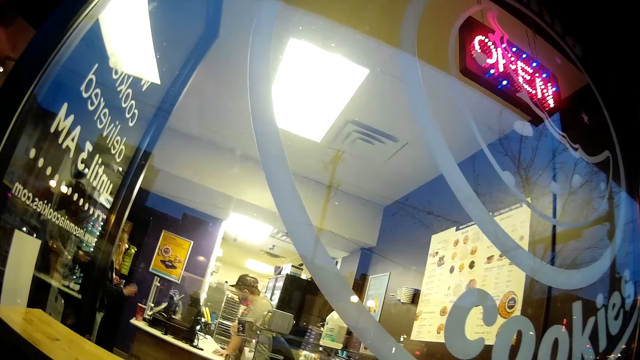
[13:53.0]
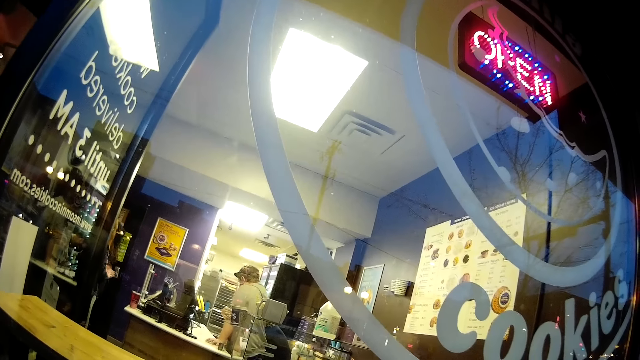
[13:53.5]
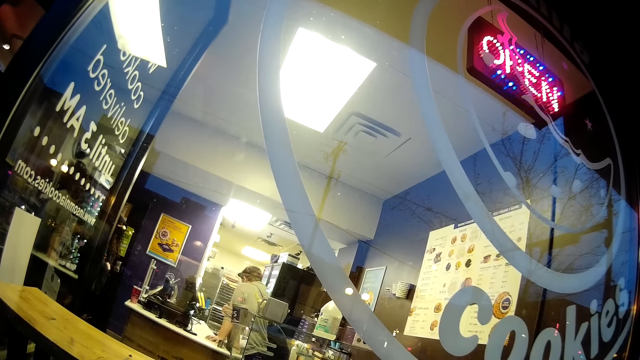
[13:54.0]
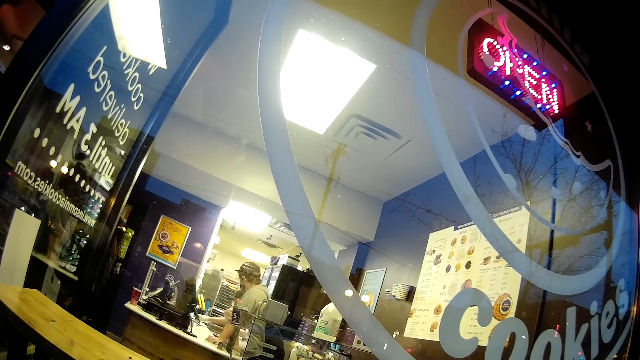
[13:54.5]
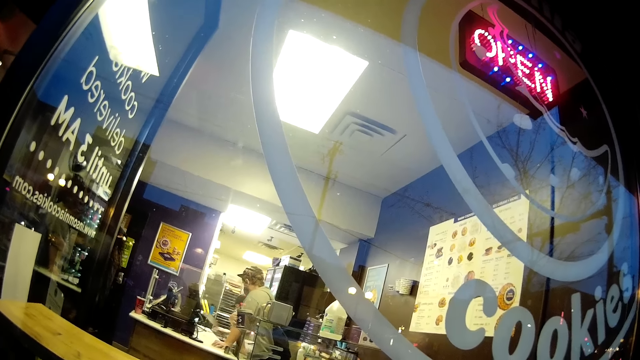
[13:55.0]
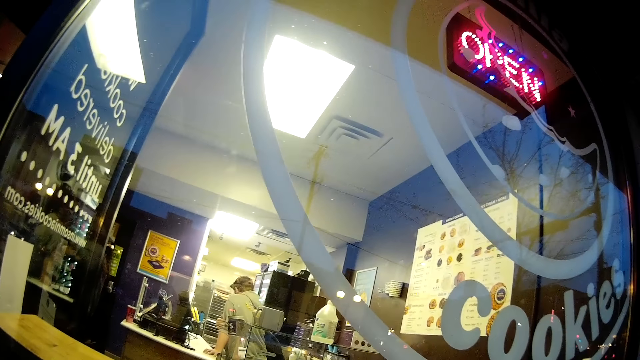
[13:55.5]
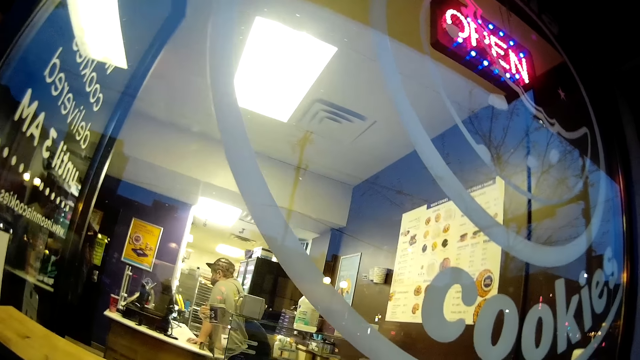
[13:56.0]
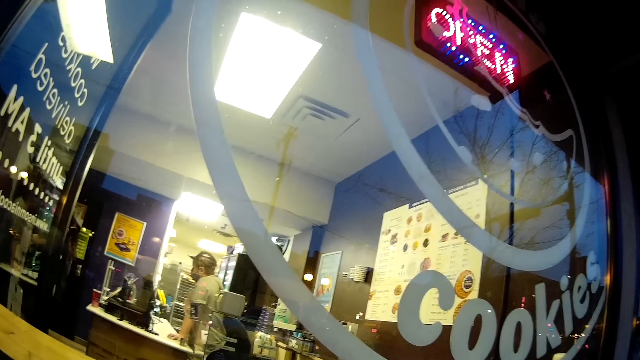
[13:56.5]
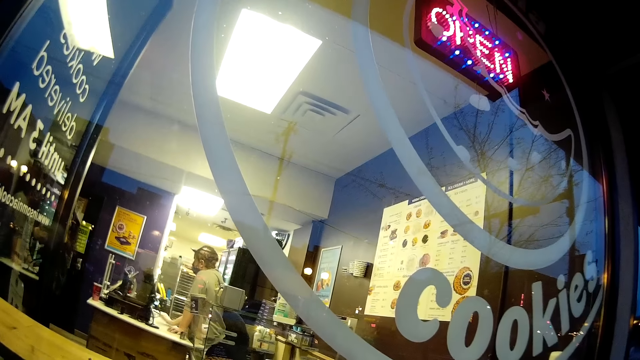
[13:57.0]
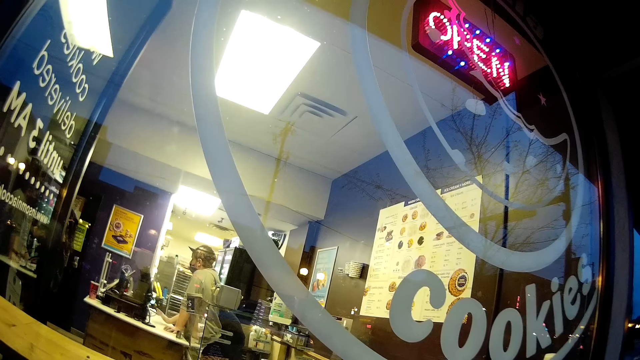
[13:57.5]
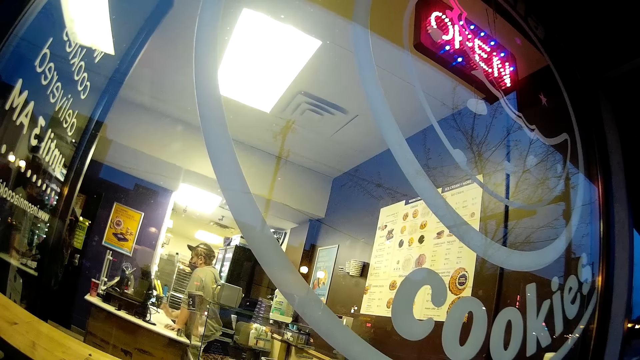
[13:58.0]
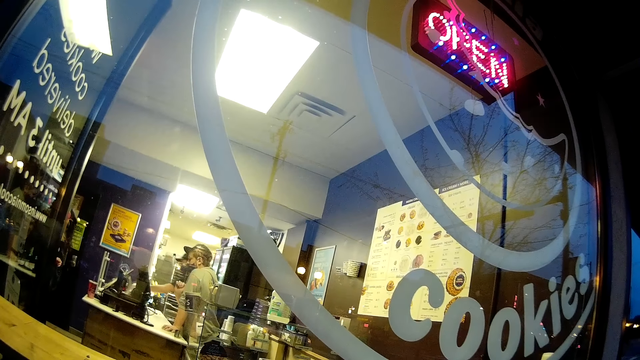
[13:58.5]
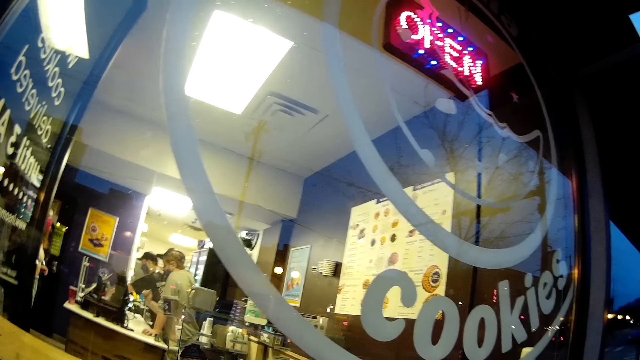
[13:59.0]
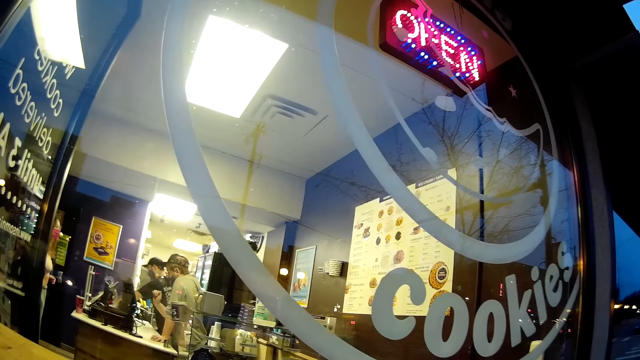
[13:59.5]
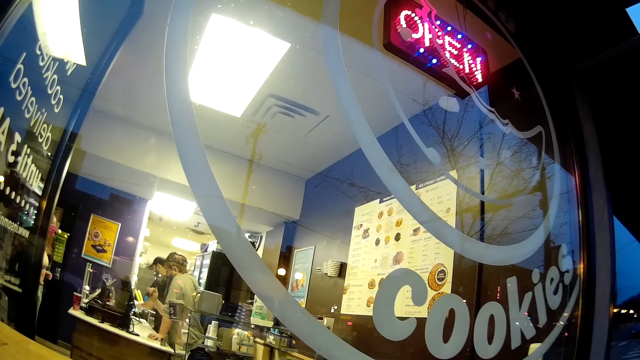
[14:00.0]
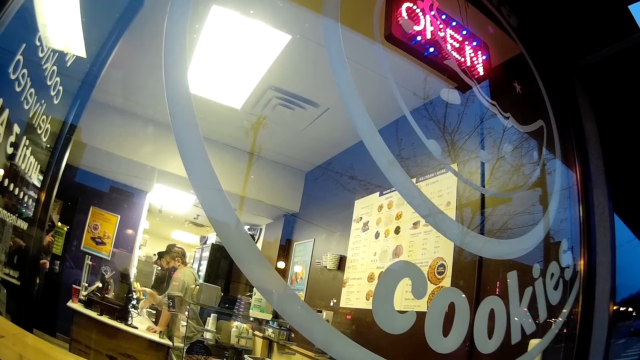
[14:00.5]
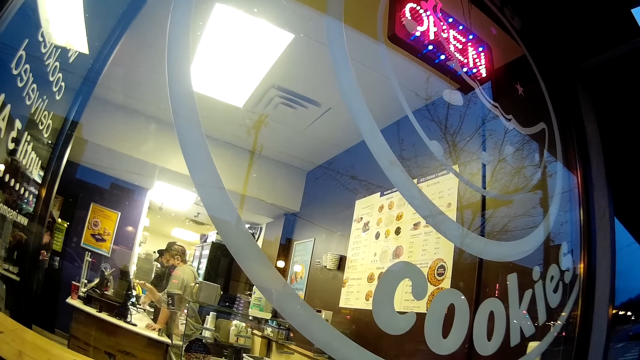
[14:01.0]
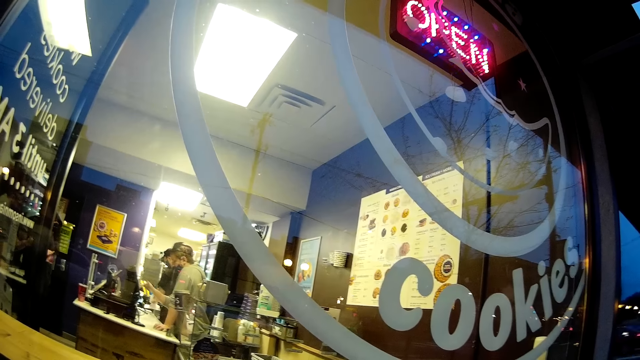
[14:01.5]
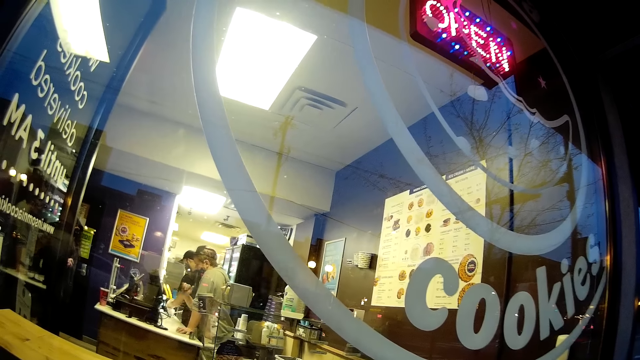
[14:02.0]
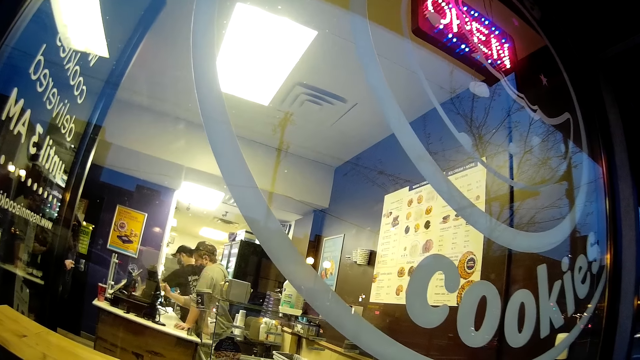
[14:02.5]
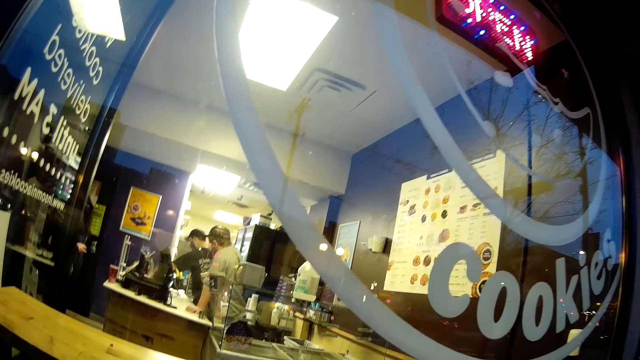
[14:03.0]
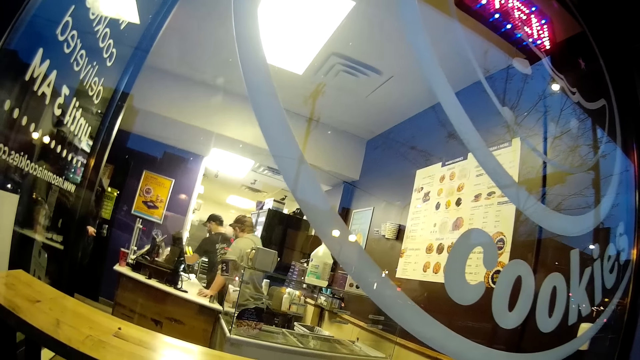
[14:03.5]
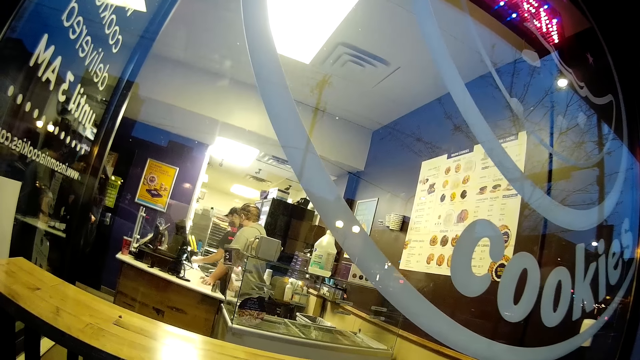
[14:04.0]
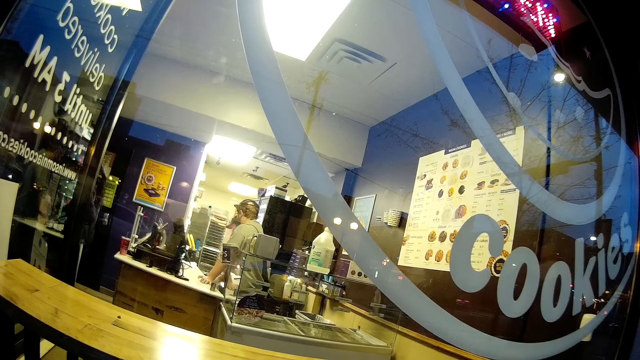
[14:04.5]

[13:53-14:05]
A man picks up a spatula from the counter with his right hand. The man picks up a wrap from the counter with his right hand.

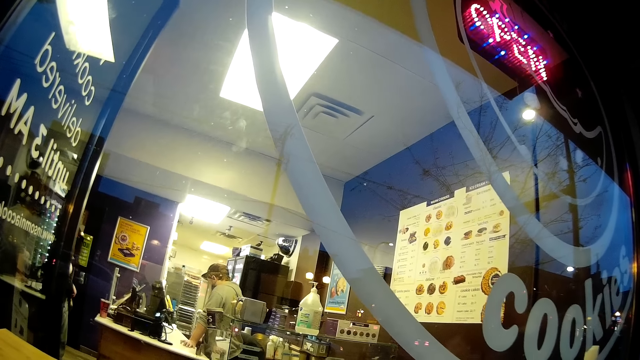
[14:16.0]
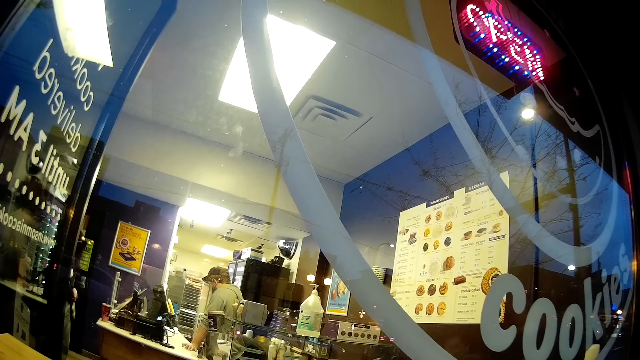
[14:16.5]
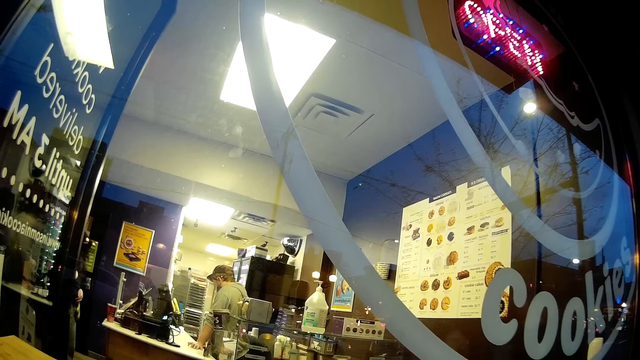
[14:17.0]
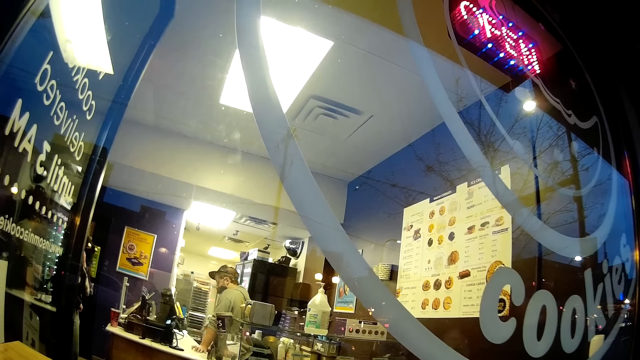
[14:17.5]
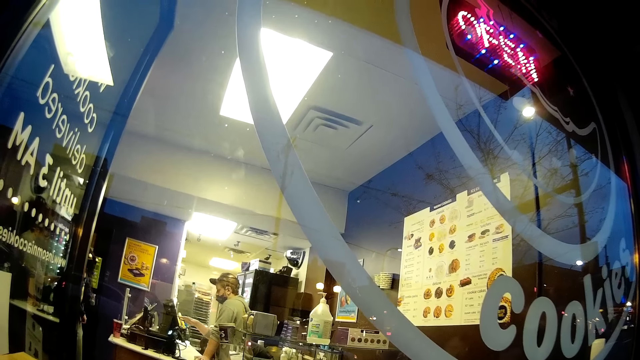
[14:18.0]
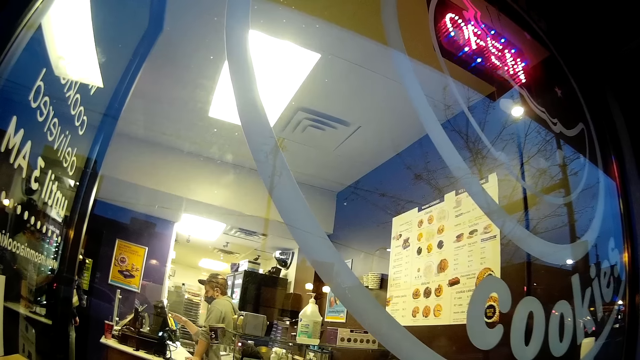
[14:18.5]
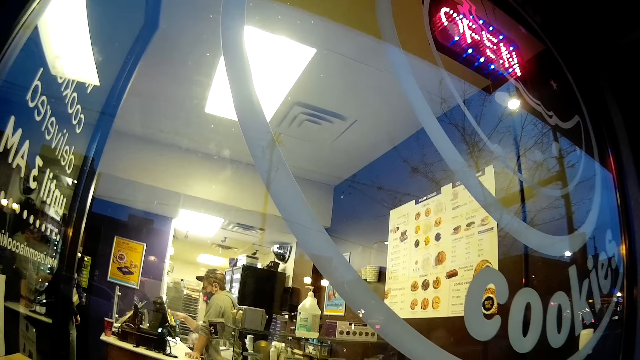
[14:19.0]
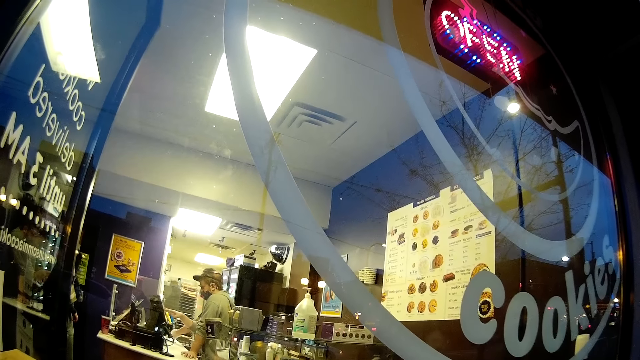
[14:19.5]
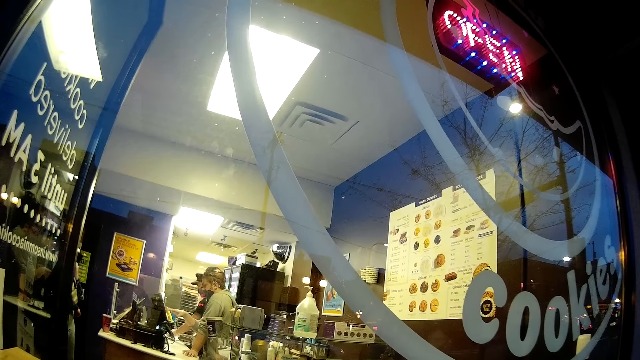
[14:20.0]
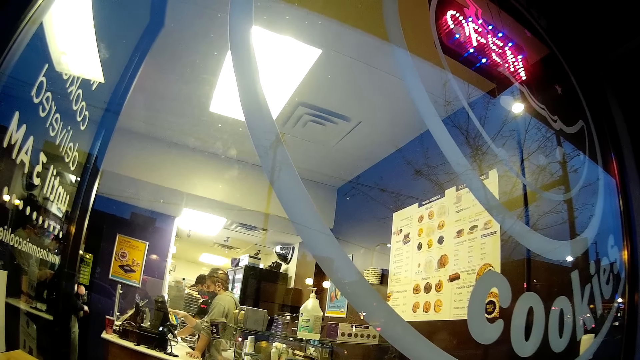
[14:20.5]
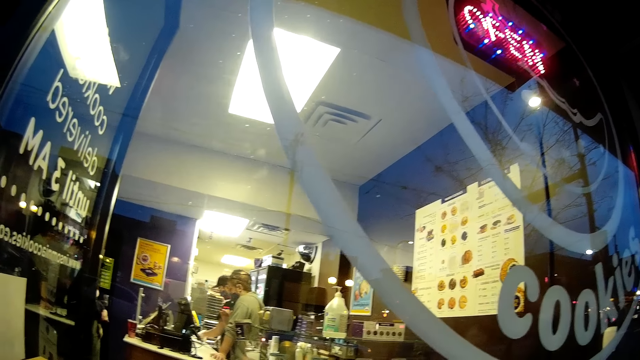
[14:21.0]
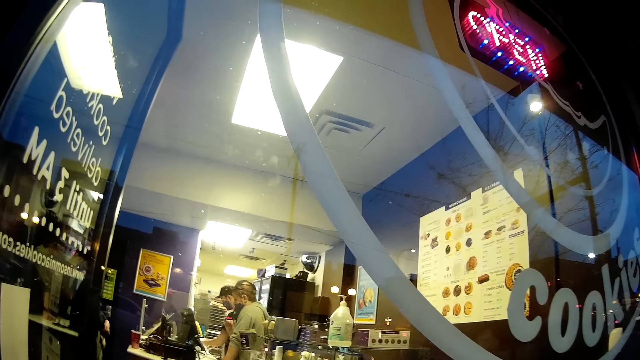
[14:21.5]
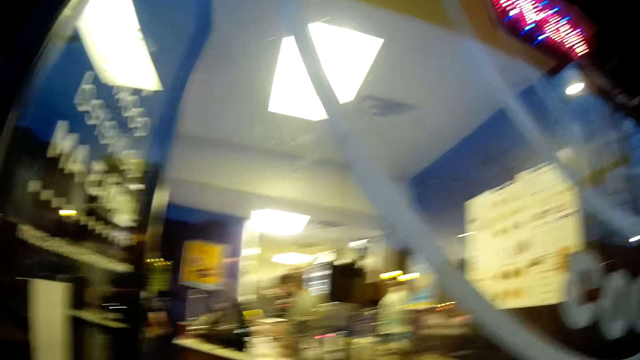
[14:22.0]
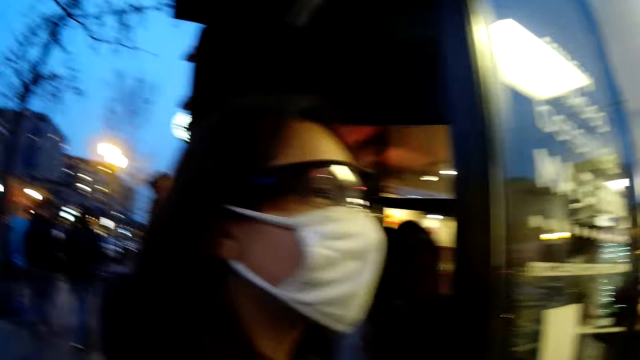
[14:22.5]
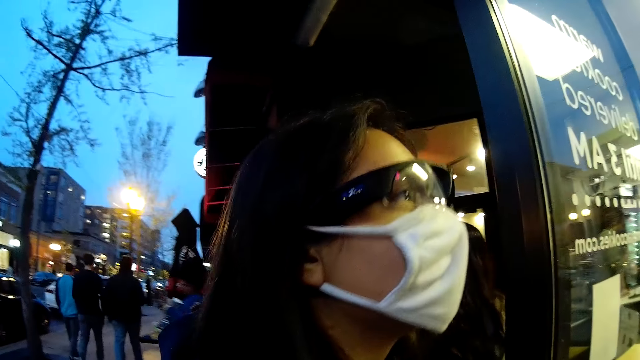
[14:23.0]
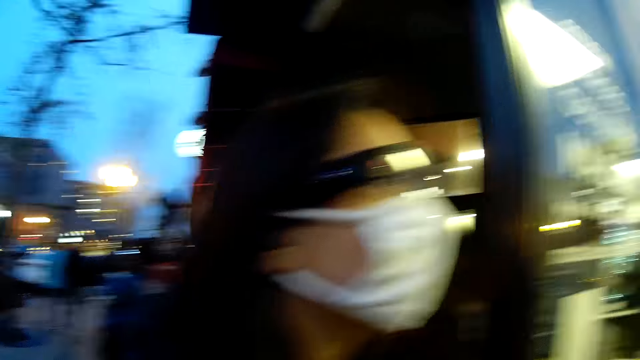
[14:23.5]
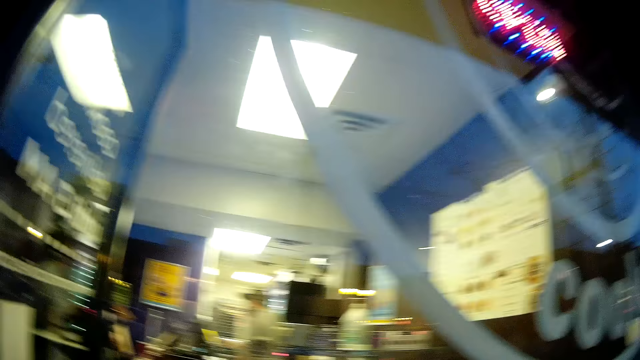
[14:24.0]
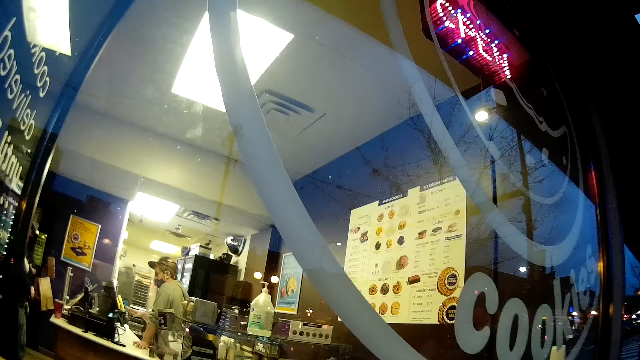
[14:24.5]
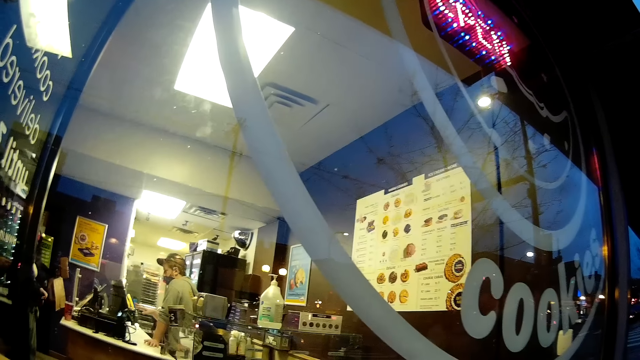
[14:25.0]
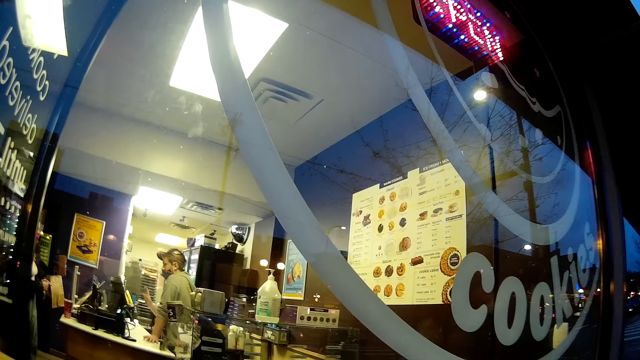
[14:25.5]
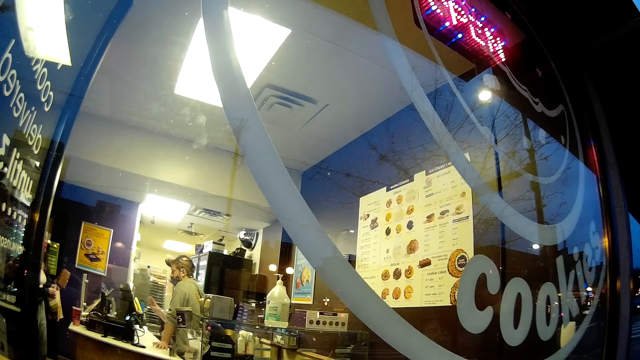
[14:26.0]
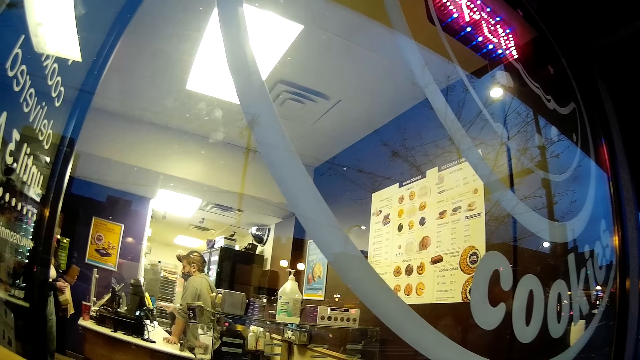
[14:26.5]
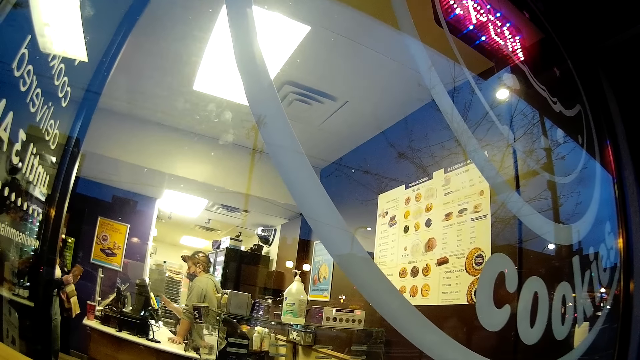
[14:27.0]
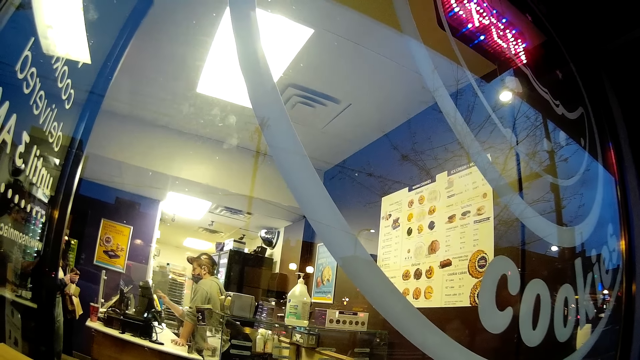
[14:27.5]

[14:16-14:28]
The cashier operates a computer with his right hand.
